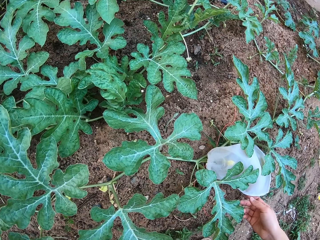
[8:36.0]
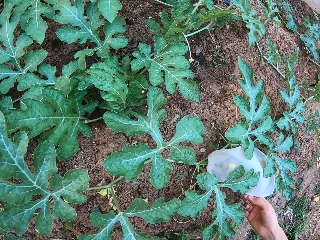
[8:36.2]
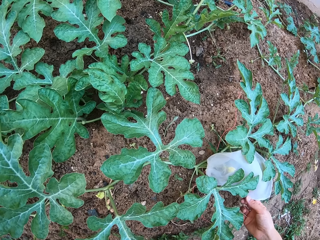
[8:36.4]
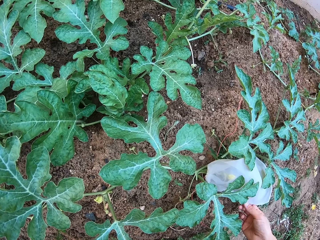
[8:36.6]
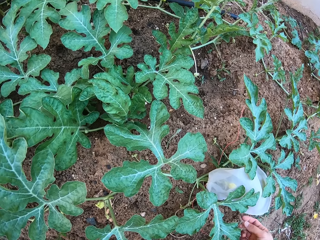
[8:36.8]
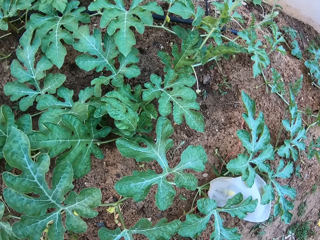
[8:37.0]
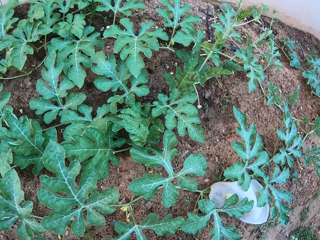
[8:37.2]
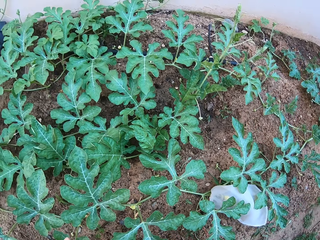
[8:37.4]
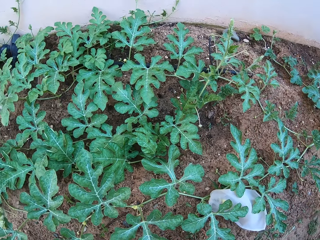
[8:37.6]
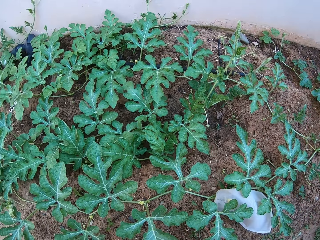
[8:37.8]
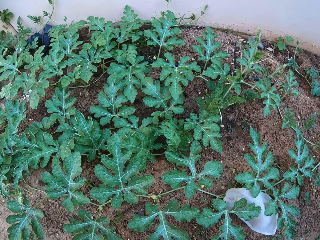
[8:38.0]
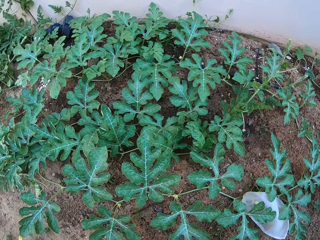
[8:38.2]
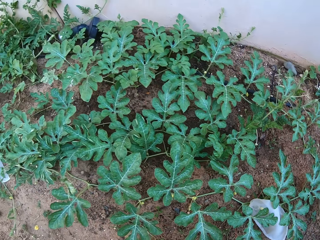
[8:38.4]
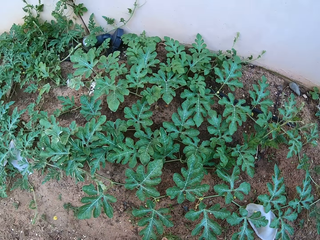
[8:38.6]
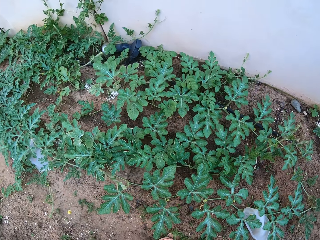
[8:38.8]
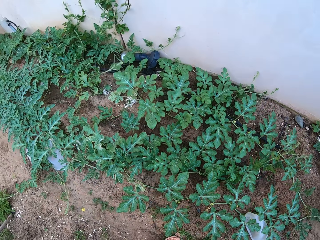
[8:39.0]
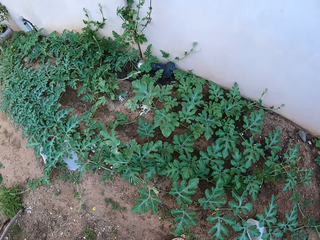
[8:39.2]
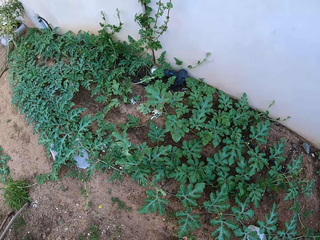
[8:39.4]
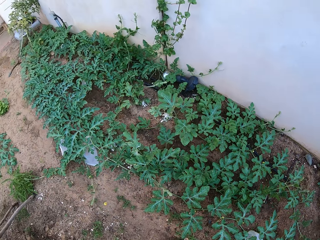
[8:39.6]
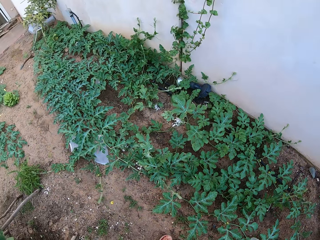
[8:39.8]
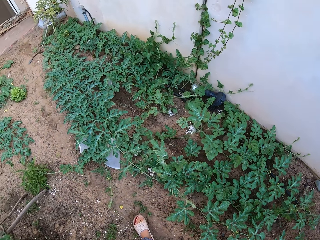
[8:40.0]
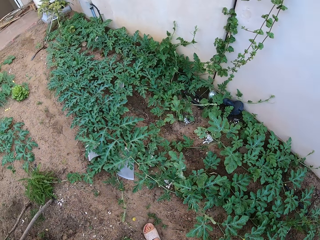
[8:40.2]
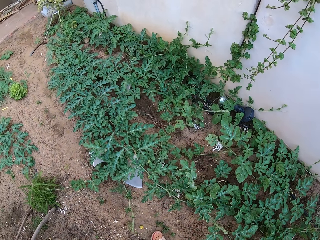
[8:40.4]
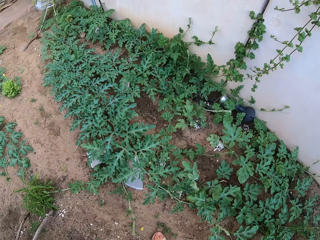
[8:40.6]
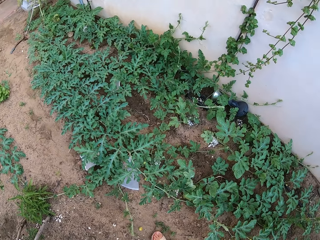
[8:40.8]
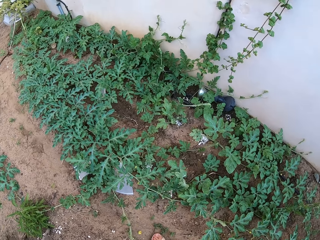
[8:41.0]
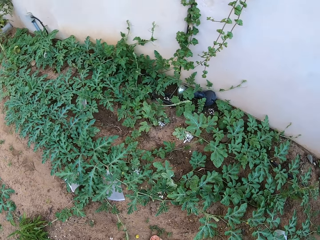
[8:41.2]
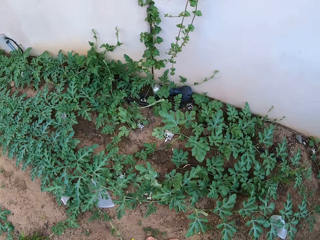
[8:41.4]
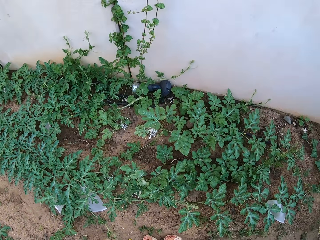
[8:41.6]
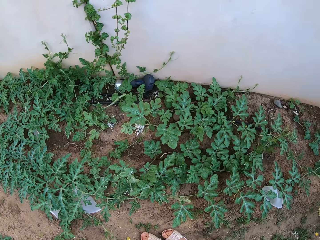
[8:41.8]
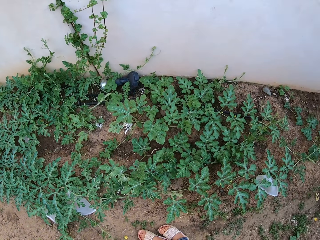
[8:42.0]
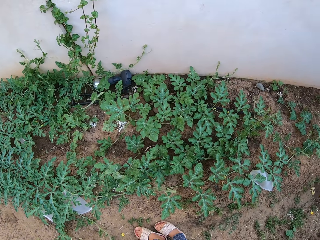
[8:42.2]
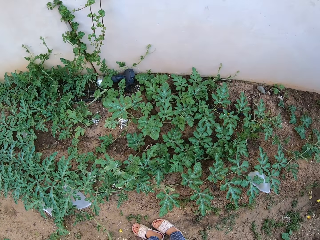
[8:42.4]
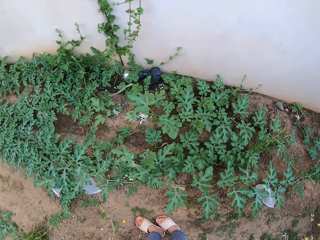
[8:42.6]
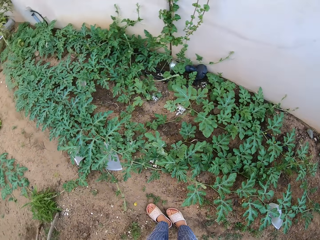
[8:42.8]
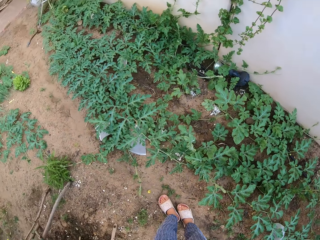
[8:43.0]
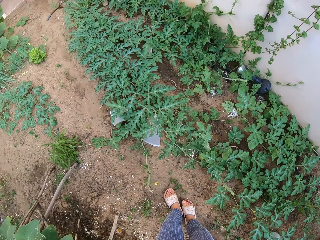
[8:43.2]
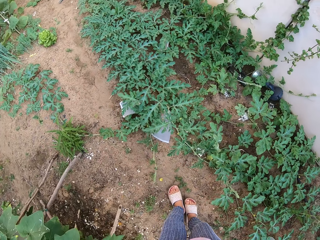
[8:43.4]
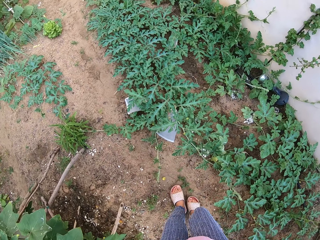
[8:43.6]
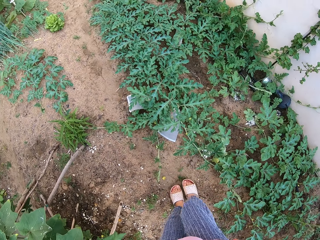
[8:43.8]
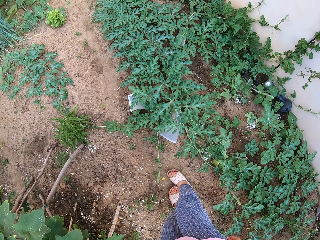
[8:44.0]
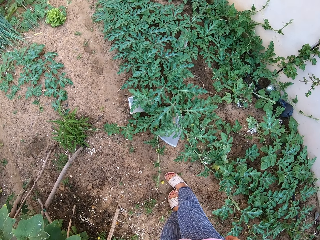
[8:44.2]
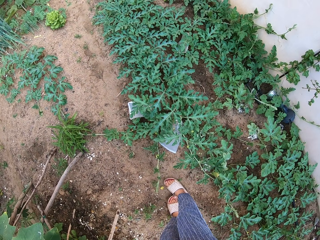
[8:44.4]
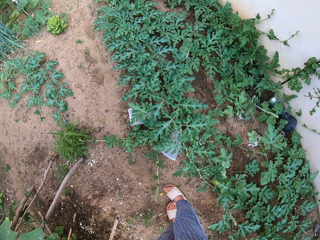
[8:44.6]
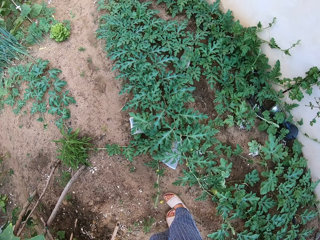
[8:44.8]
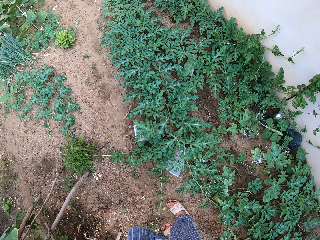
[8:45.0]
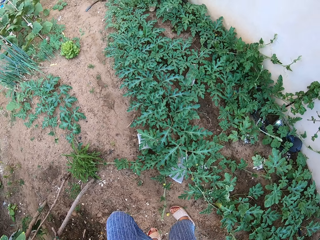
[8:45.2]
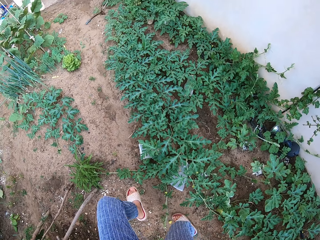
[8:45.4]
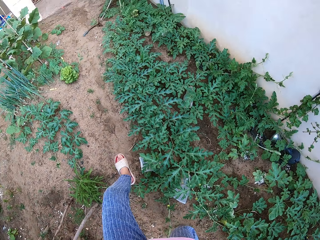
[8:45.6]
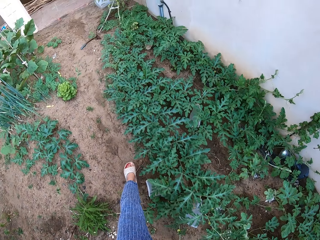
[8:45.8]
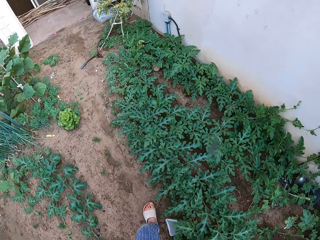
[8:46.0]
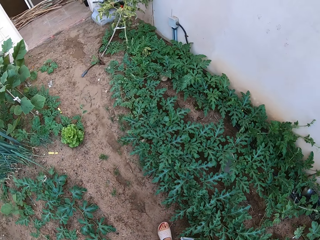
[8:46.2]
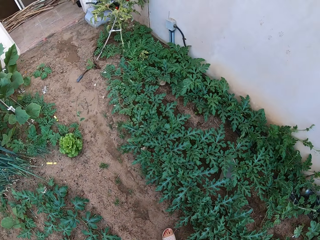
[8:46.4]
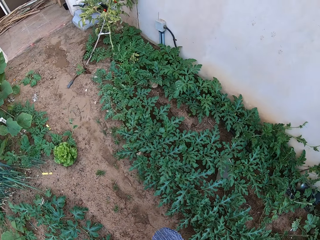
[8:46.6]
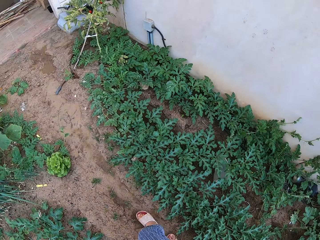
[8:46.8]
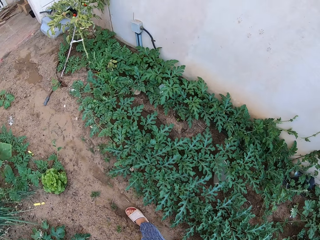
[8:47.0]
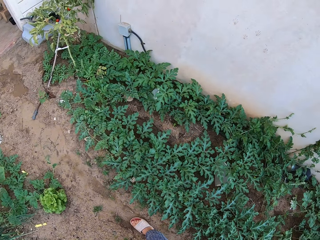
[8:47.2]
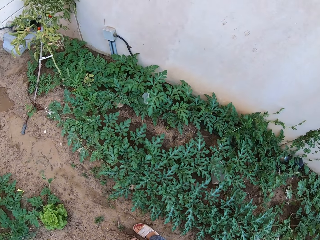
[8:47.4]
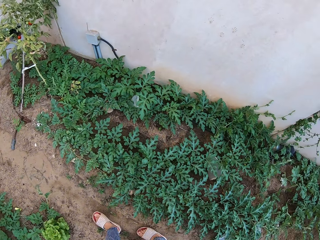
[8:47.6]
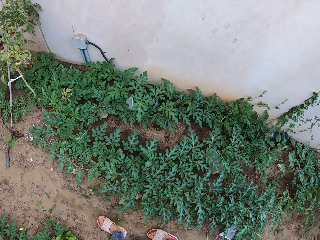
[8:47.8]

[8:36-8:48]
The camera wearer stares around. They walk around.

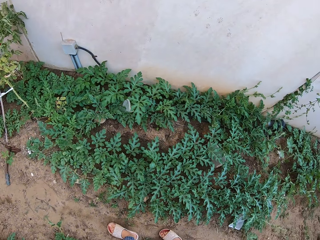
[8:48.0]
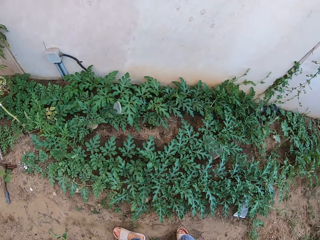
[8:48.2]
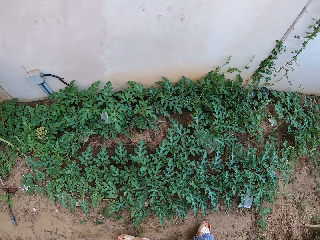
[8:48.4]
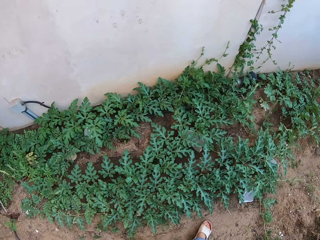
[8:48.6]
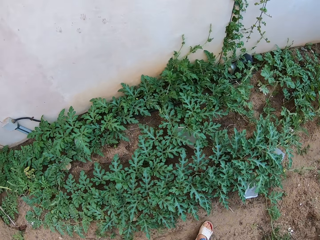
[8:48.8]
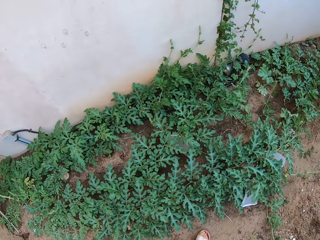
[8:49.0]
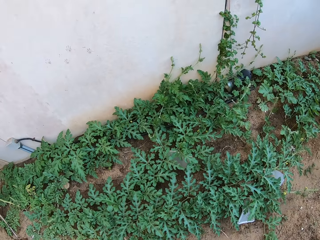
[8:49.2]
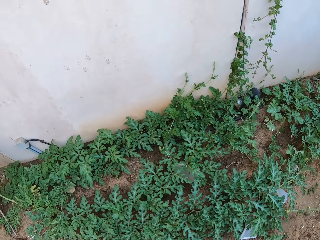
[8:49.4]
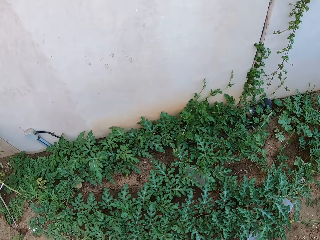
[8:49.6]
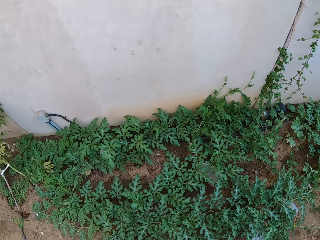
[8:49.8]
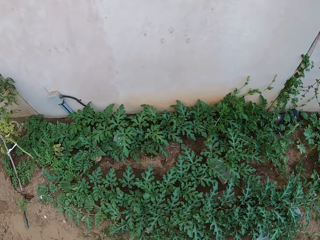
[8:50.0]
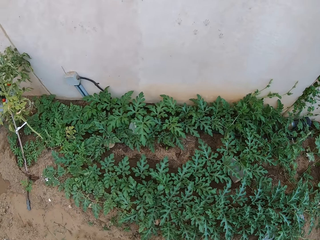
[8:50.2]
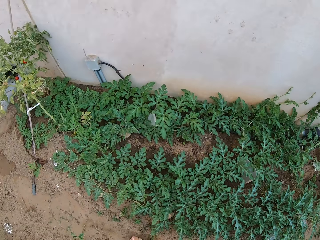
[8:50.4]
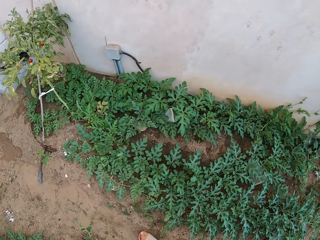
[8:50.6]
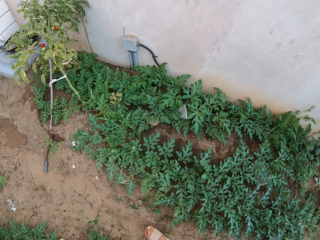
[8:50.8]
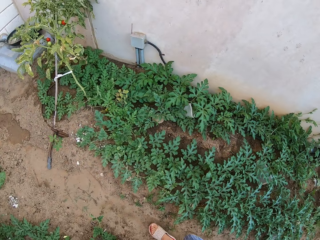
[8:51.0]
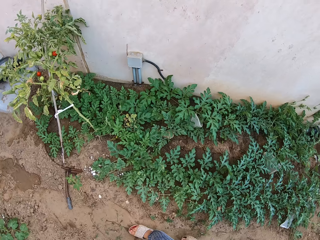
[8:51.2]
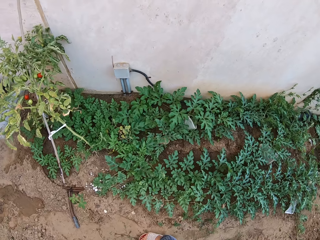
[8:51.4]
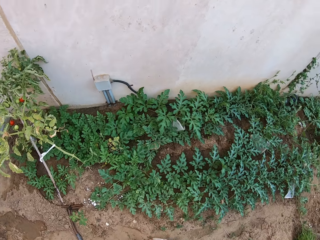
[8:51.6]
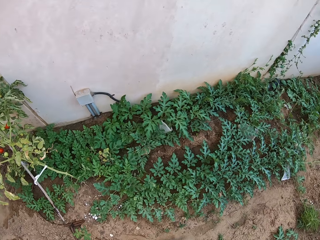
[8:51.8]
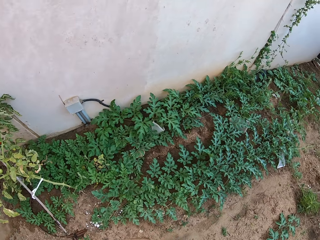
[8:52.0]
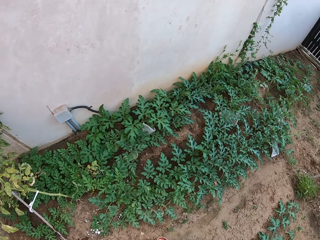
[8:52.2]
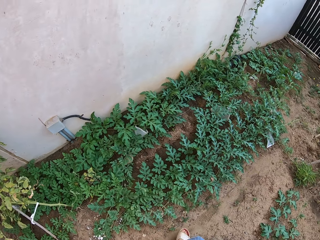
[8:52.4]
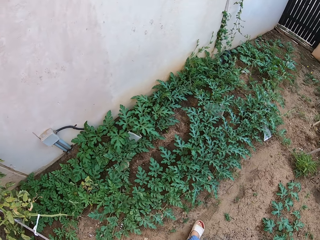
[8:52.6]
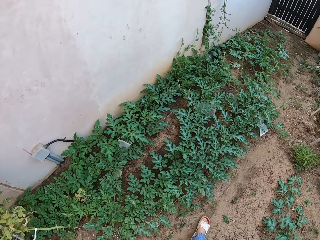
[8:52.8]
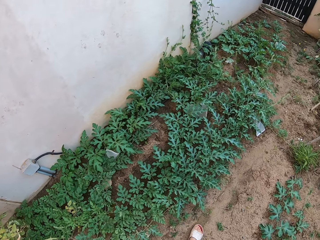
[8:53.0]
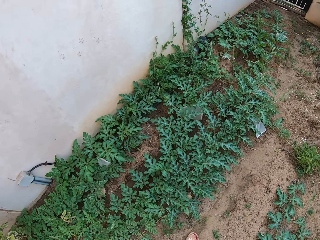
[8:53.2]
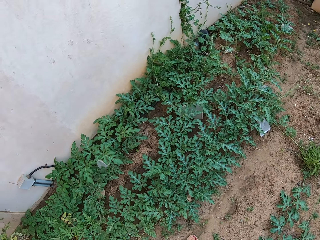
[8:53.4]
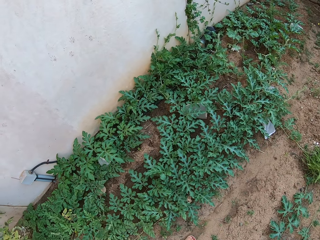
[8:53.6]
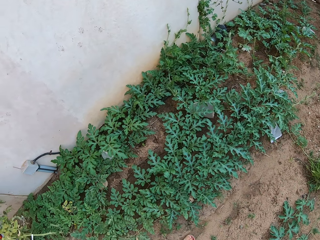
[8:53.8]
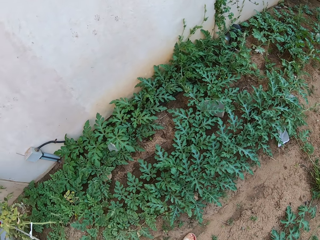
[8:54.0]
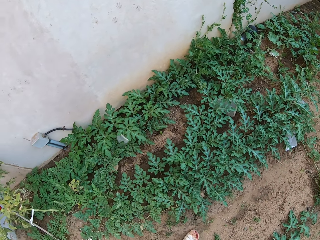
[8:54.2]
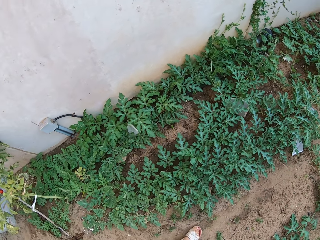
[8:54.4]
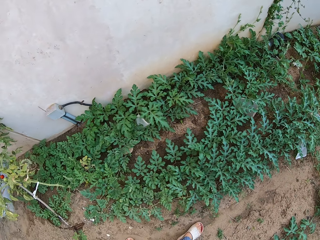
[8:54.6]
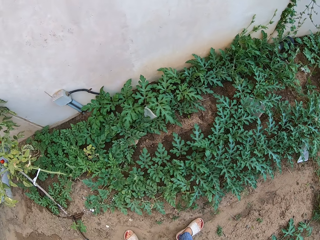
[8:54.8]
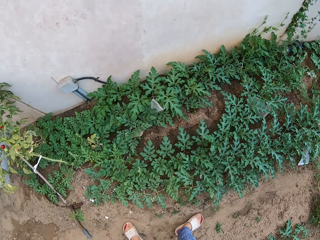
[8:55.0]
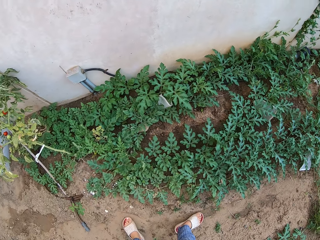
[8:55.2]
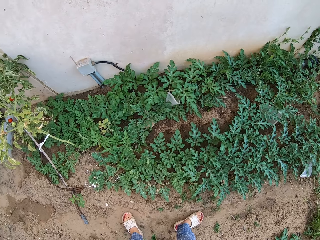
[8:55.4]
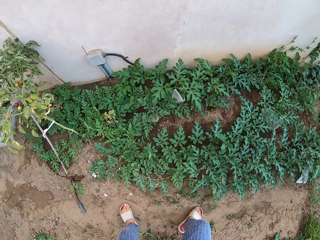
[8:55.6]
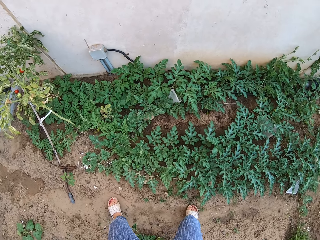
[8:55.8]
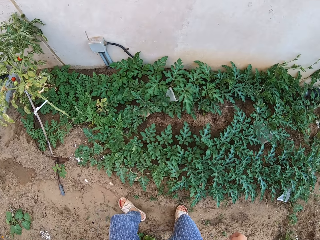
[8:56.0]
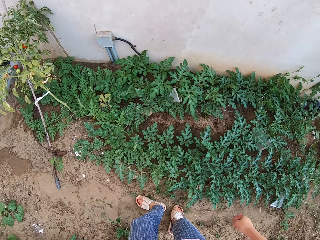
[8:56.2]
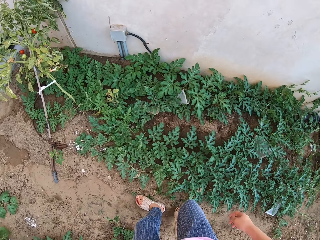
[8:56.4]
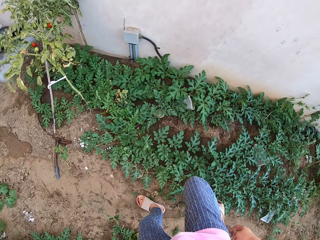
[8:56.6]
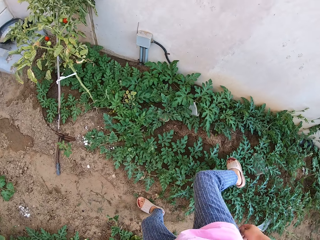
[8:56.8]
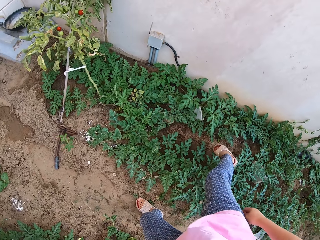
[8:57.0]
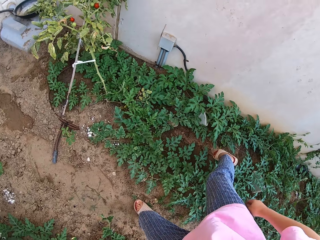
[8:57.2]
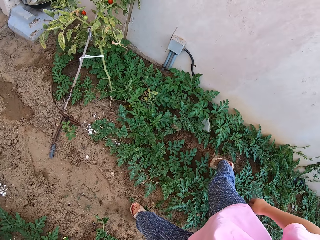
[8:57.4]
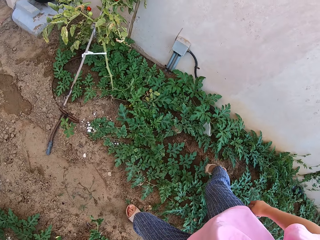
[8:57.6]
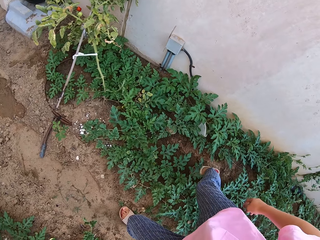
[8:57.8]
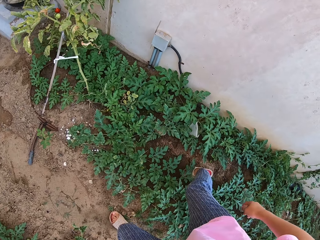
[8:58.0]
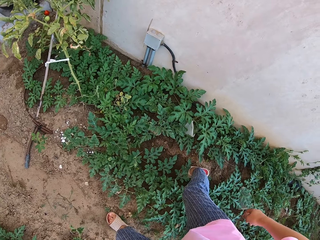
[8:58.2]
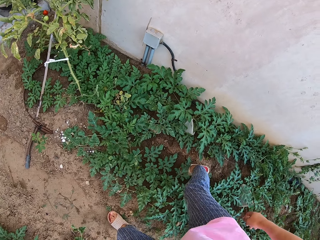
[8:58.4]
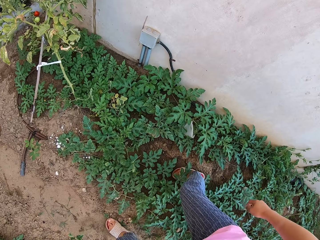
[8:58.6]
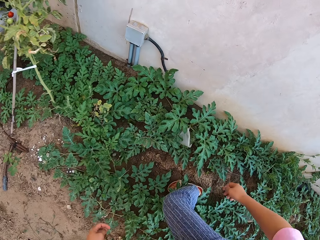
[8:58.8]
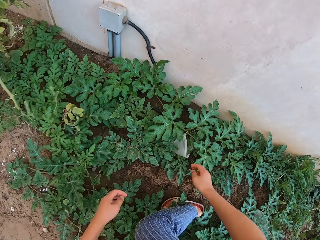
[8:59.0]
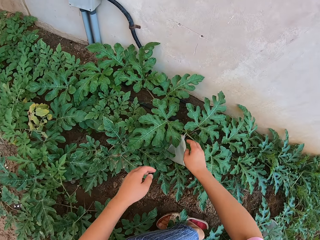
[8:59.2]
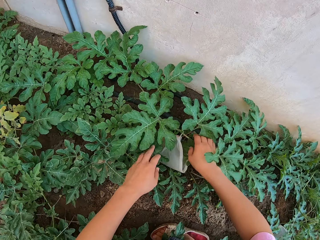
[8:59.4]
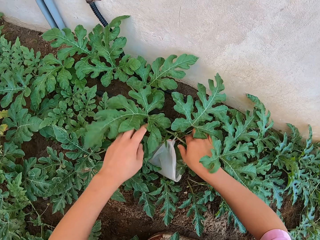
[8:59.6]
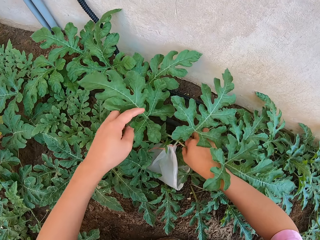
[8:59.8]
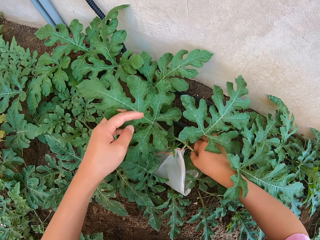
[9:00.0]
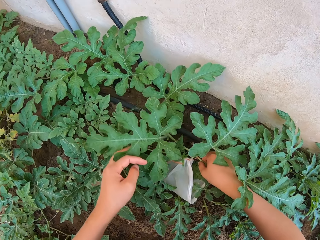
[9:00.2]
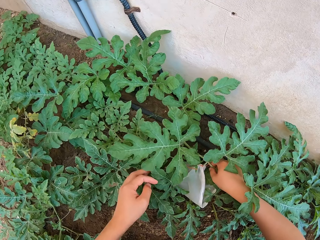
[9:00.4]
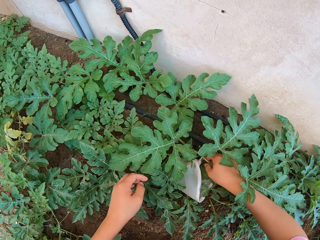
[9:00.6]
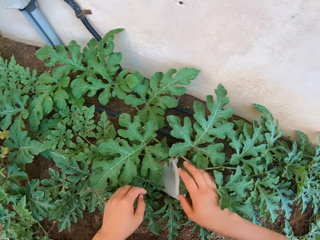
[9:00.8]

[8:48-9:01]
The camera wearer turns around. They move a right leg on a melon plant garden. They squat on the ground and grab a melon plant stem with hands.
